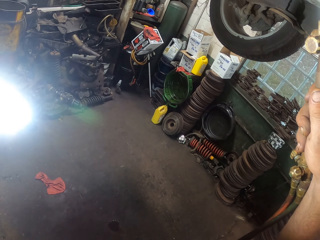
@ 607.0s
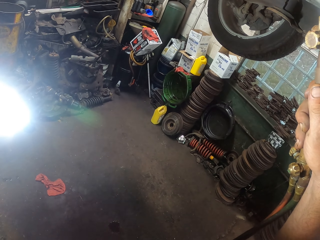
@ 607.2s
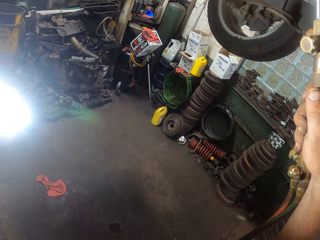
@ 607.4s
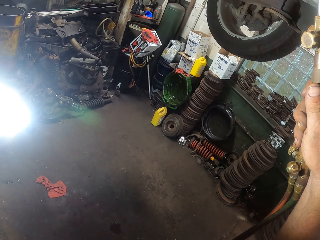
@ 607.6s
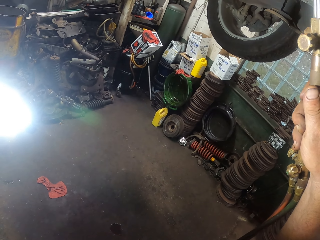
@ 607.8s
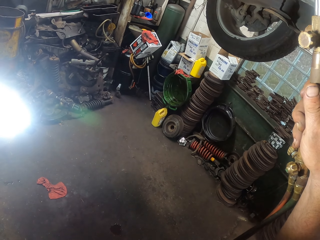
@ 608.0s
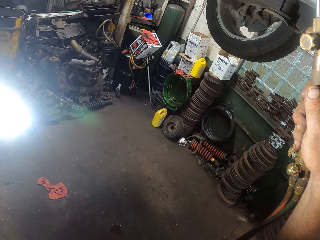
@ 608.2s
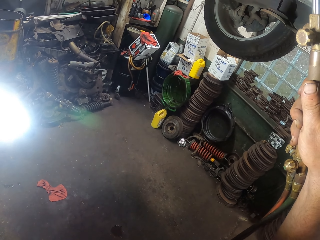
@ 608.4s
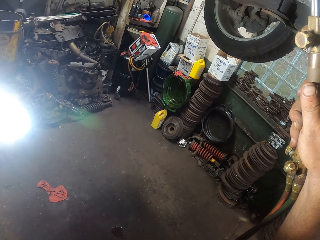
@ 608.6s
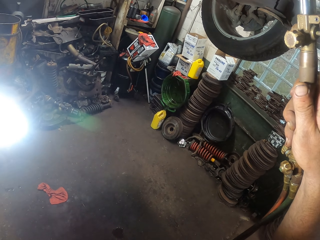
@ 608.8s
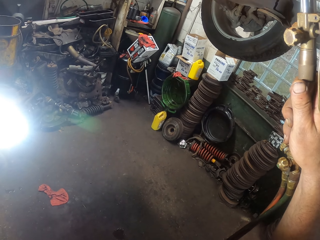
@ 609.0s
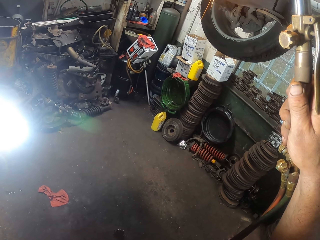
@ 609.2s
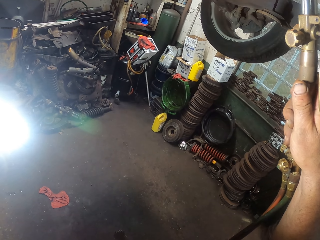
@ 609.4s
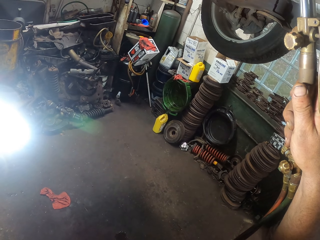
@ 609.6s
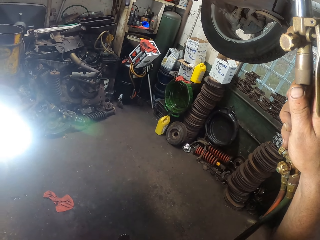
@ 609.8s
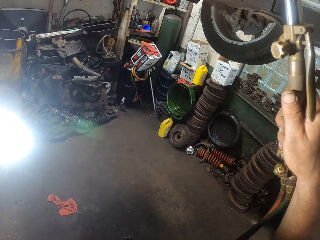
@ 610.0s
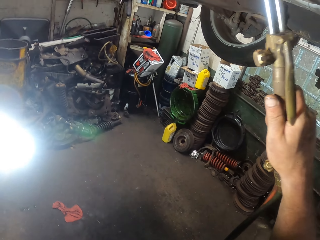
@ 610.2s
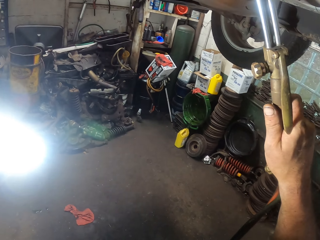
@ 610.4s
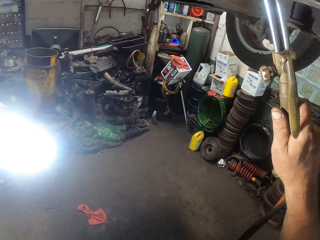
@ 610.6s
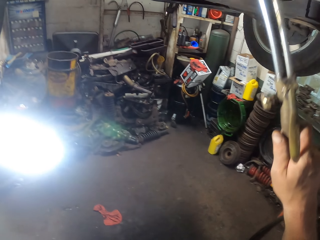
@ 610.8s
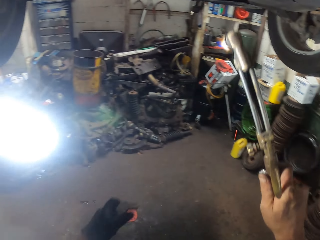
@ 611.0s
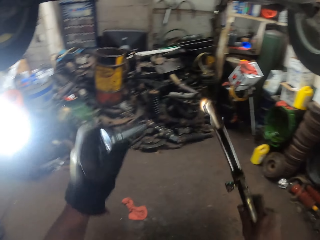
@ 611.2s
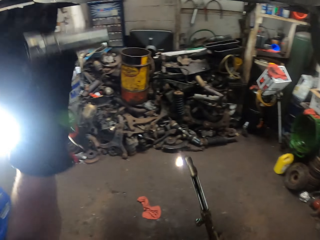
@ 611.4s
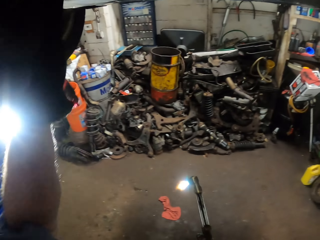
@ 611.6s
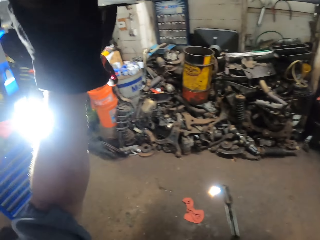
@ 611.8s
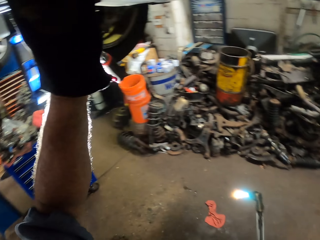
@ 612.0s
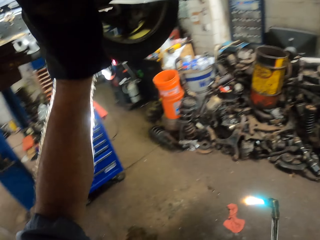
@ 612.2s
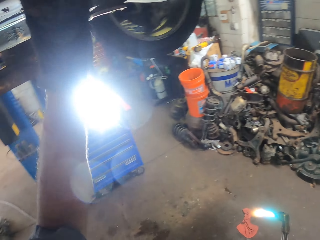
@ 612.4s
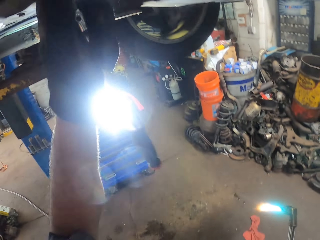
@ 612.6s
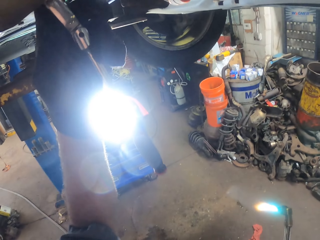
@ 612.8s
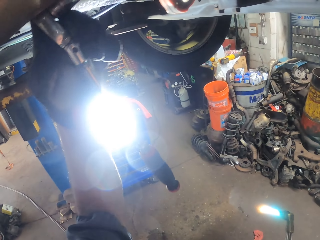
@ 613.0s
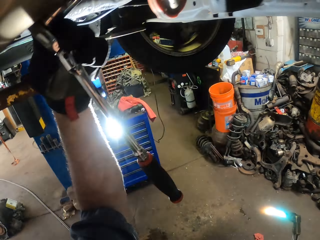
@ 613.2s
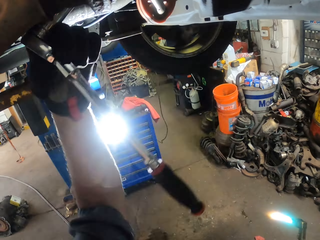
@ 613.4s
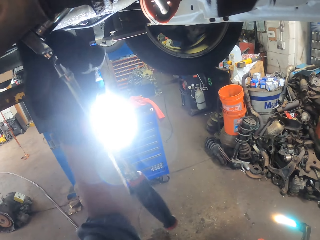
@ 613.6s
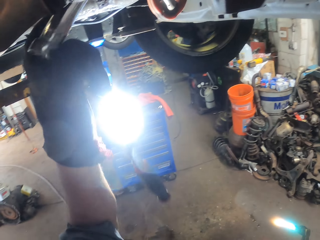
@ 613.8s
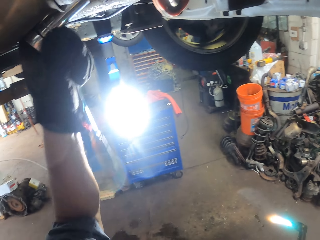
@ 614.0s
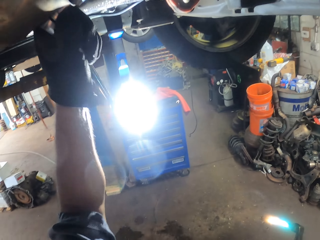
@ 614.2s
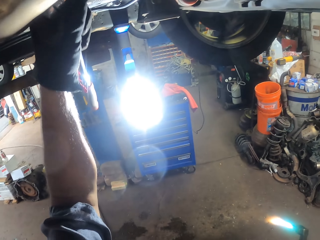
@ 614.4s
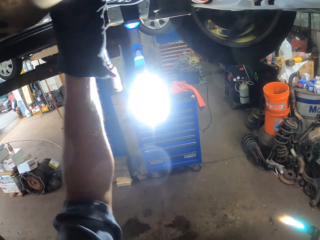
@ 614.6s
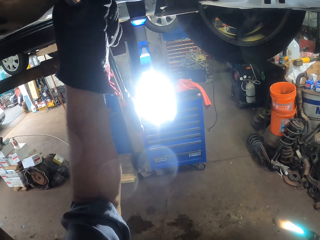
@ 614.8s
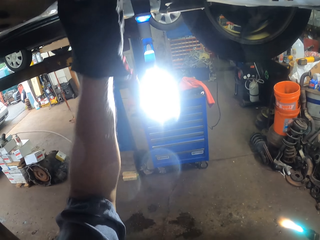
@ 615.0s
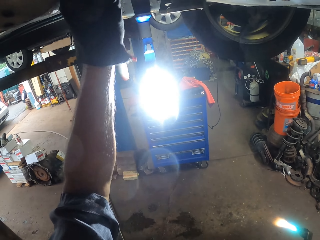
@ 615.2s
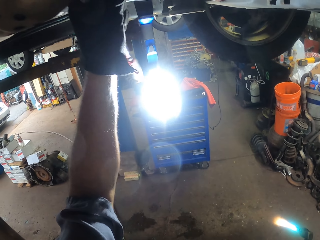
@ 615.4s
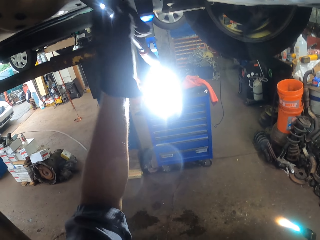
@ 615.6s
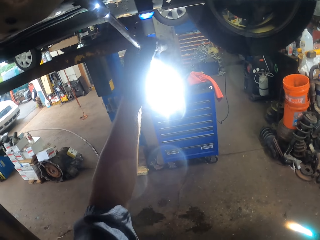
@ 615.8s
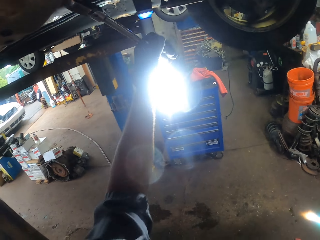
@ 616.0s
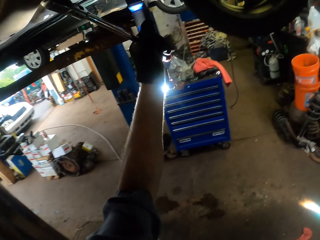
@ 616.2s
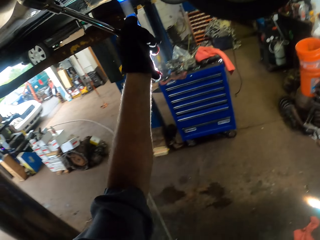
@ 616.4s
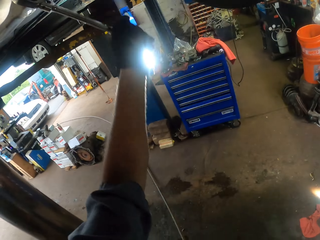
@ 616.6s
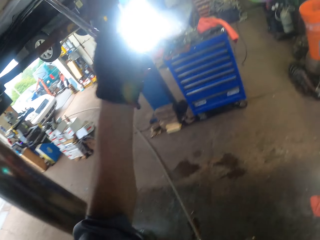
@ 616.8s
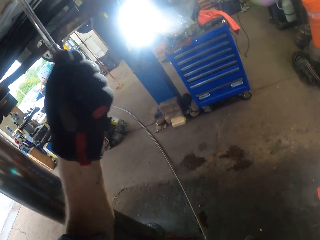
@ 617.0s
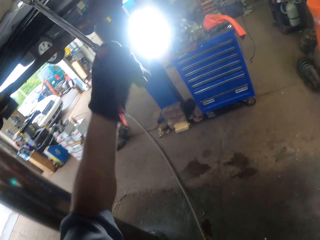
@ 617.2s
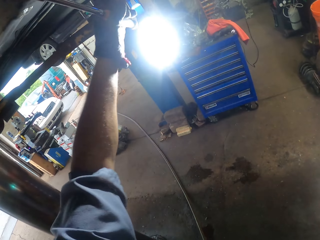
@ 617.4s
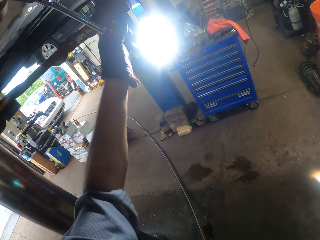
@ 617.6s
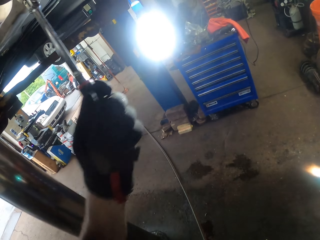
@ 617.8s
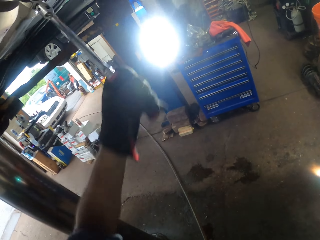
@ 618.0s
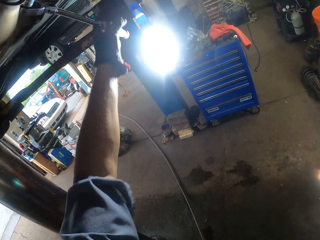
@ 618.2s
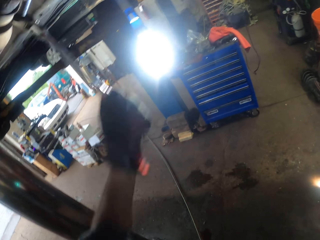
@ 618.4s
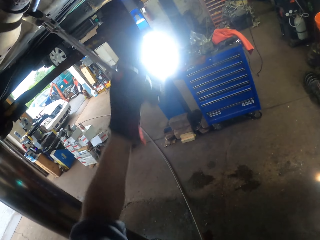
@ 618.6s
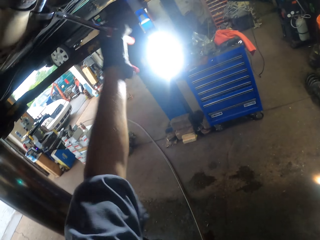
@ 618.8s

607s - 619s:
The camera wearer swings the left hand and swings the right hand. They pull the welding torch off the engine. They put the socket wrench or ratchet wrench in the engine. They turn the bolt with the socket wrench. They tighten something using the ratchet wrench.

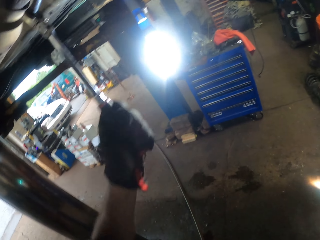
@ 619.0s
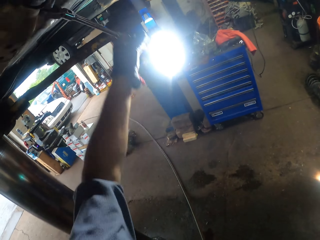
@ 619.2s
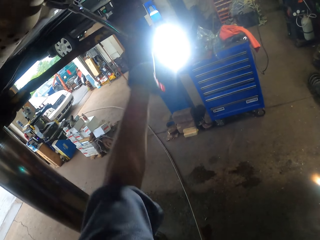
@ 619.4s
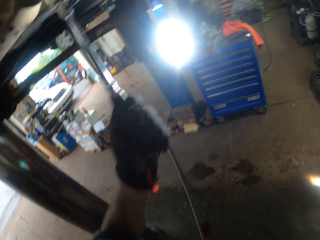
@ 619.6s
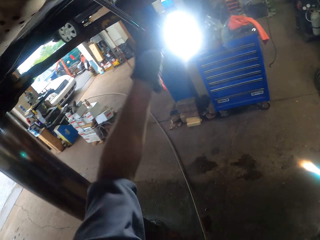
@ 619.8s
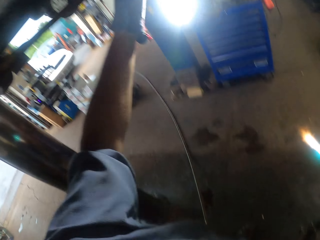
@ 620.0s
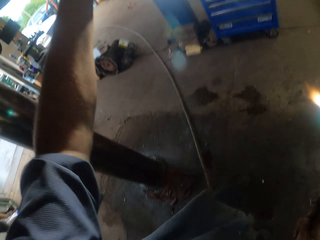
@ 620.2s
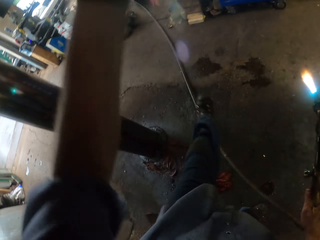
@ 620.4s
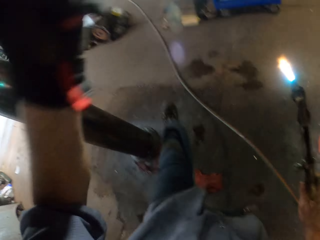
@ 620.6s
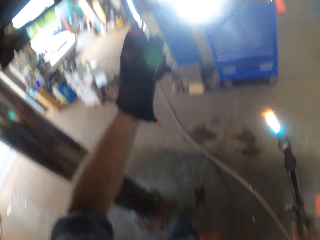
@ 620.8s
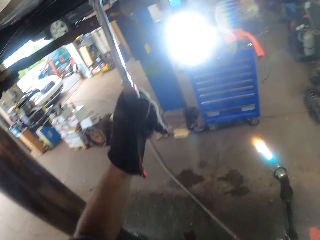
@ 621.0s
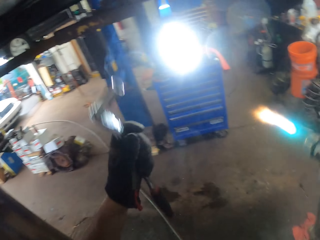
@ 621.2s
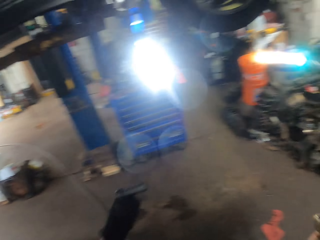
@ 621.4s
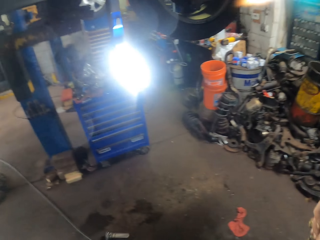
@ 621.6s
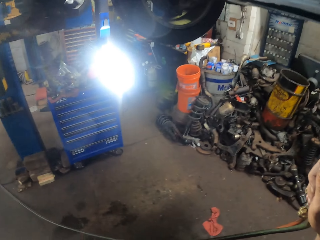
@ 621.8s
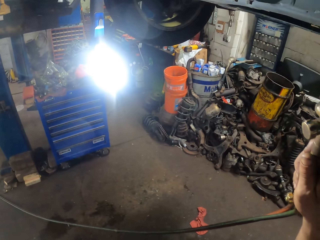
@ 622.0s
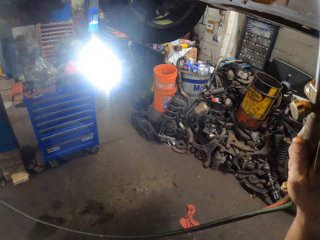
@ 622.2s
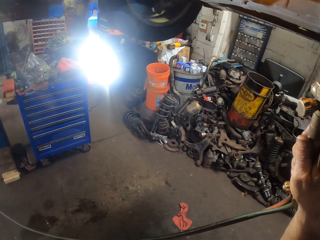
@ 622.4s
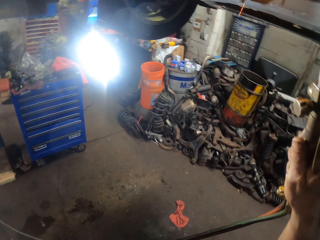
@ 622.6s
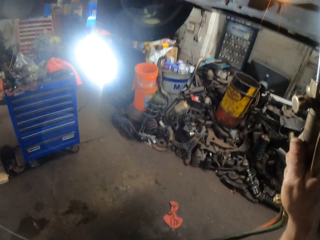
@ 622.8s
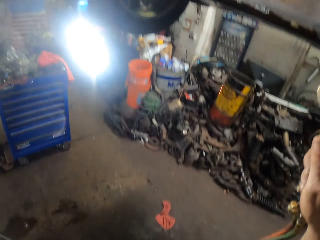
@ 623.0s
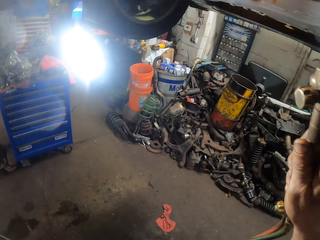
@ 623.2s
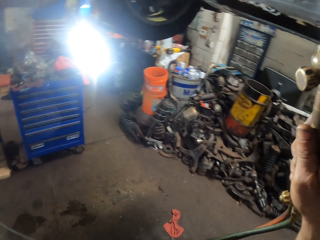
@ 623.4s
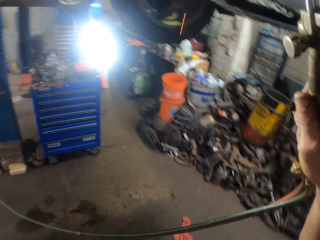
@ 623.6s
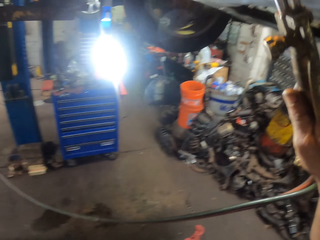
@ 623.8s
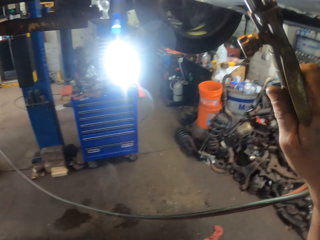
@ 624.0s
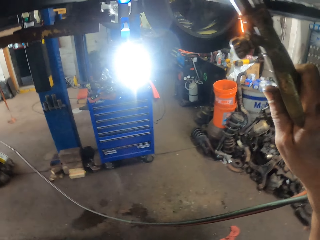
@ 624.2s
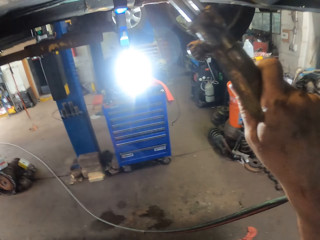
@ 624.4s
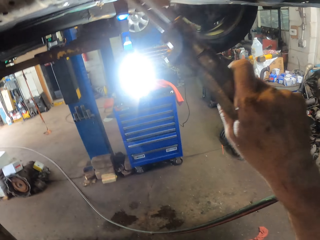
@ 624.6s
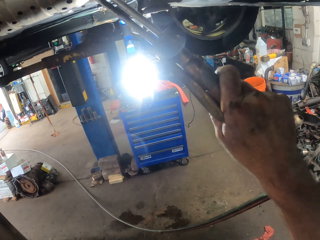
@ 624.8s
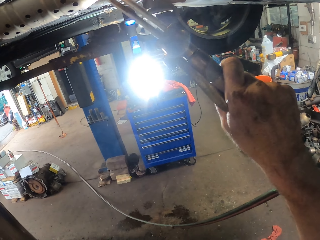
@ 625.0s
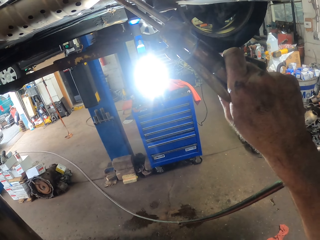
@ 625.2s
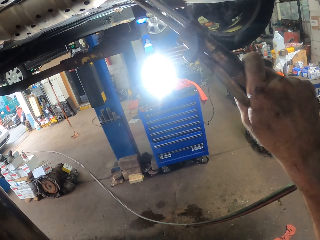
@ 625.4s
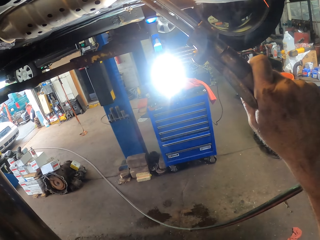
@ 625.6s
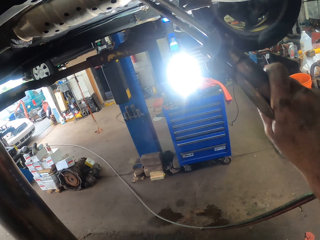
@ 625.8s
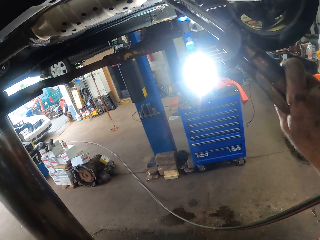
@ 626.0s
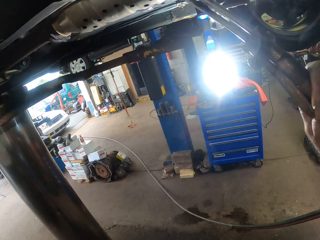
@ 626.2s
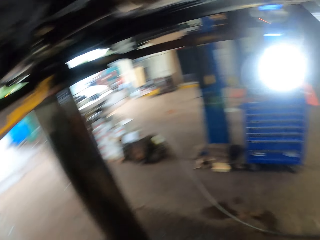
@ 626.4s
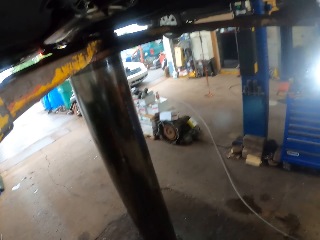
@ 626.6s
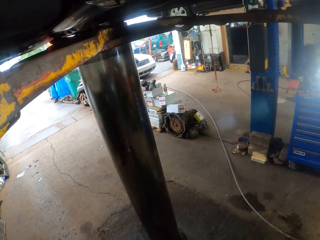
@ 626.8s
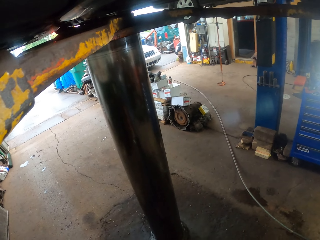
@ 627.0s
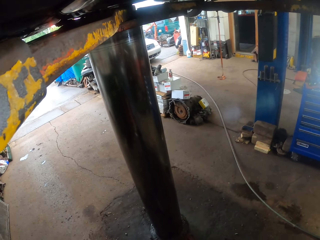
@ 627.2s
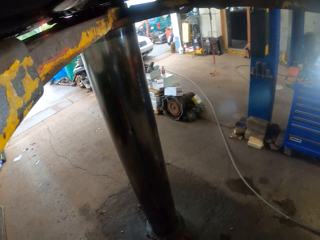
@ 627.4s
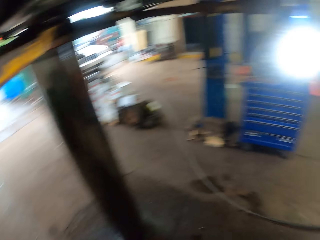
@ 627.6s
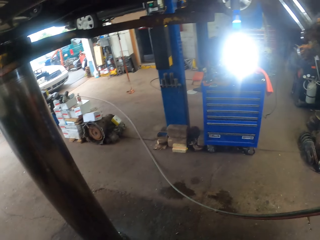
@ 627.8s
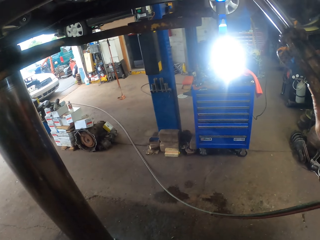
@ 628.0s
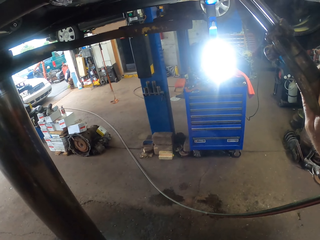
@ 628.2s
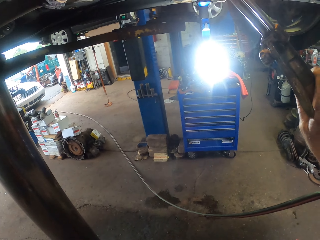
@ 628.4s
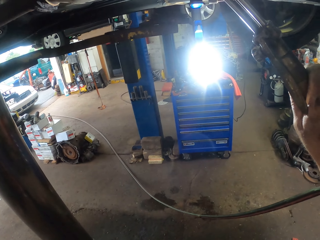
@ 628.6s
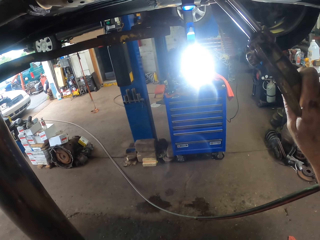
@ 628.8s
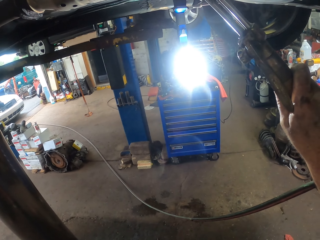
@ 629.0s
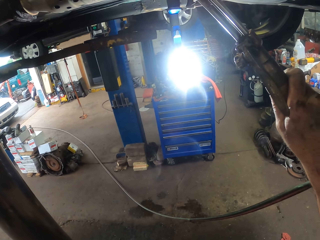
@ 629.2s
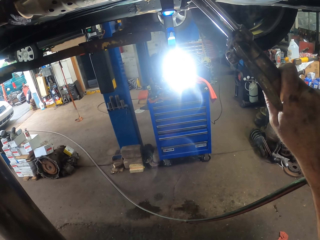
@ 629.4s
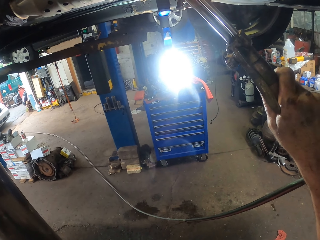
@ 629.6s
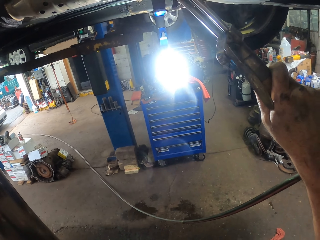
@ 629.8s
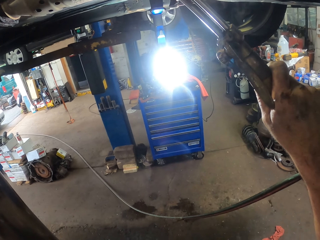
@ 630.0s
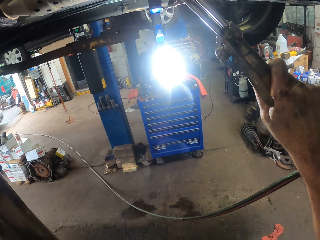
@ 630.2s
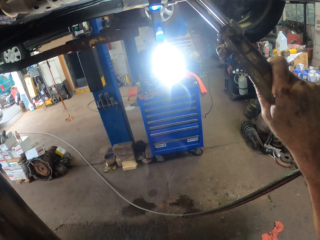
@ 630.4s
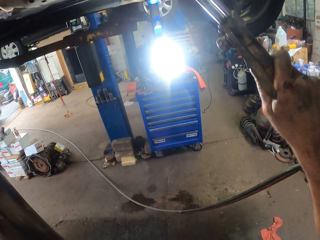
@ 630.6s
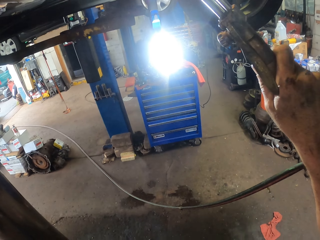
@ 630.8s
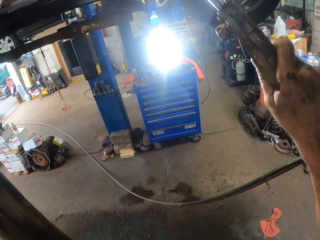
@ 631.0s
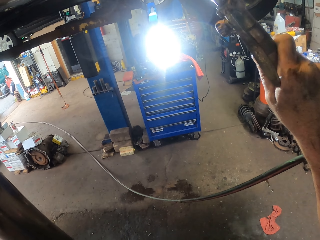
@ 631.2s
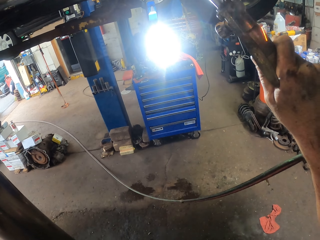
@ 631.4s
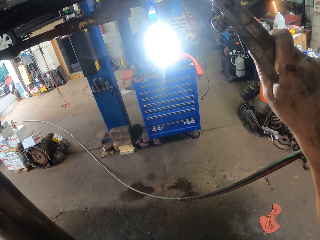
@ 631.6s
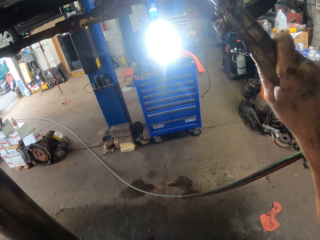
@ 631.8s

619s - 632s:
The camera wearer swings the right hand and swings the left hand. They pull the socket wrench off the engine. They weld the engine with a welding torch. They heat something using the welding torch. They stare at the entrance. They heat something using the welding torch.
